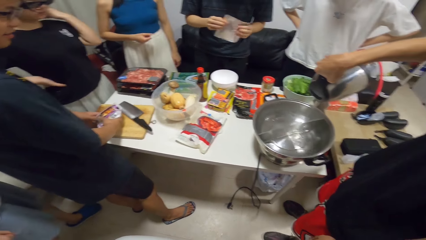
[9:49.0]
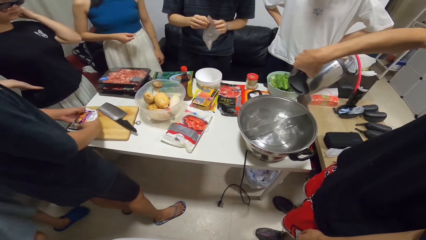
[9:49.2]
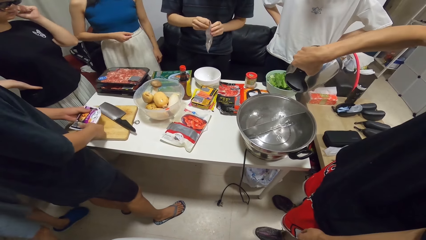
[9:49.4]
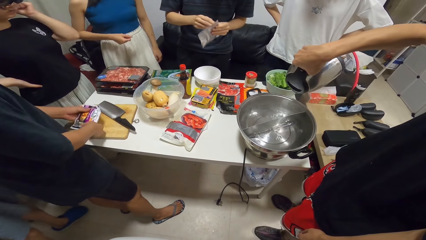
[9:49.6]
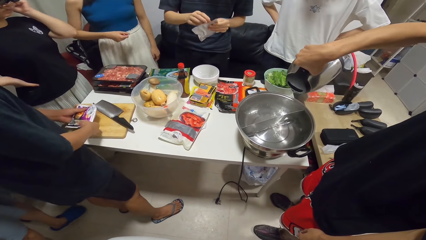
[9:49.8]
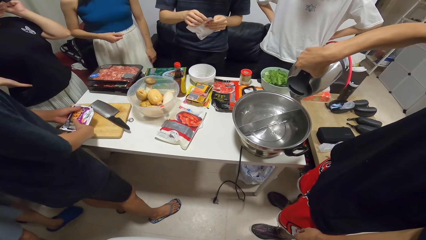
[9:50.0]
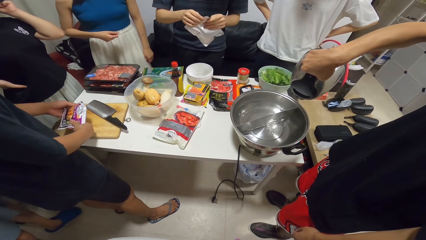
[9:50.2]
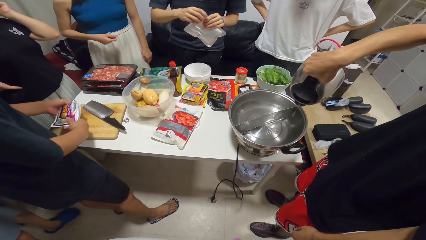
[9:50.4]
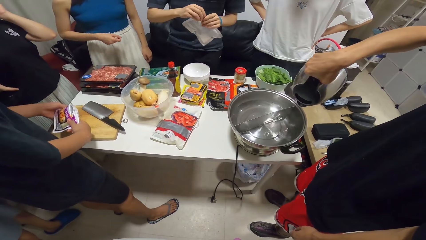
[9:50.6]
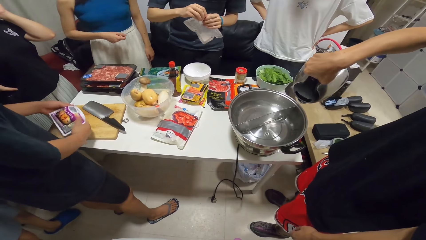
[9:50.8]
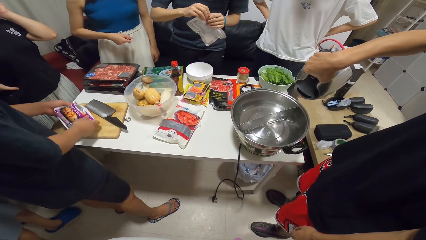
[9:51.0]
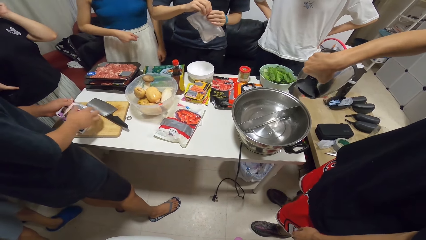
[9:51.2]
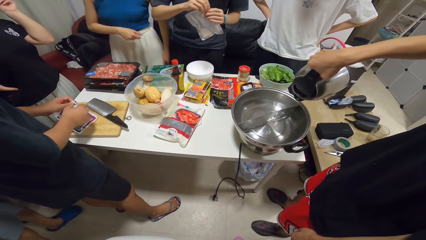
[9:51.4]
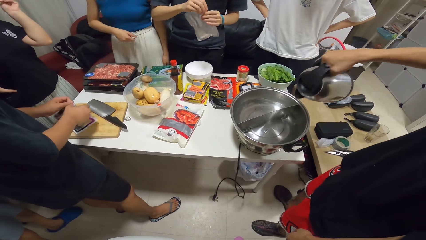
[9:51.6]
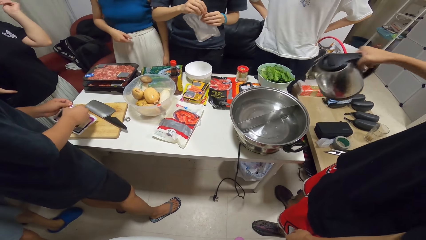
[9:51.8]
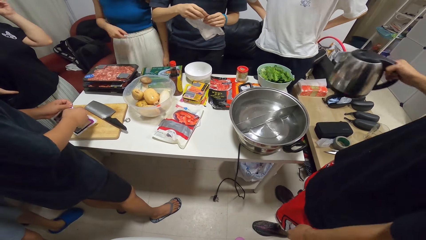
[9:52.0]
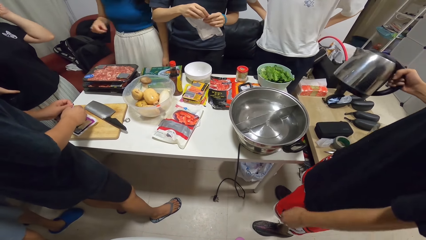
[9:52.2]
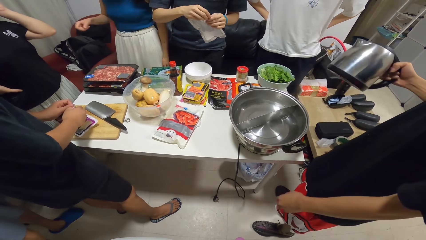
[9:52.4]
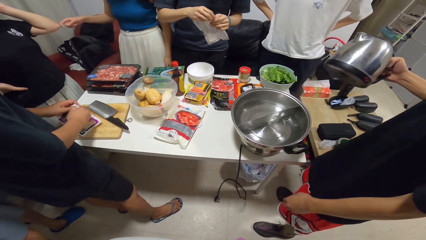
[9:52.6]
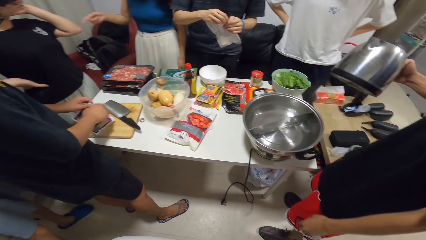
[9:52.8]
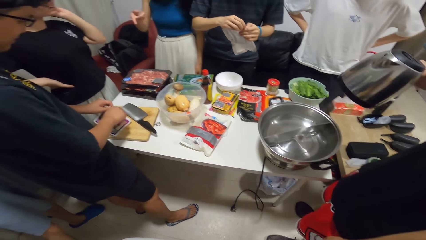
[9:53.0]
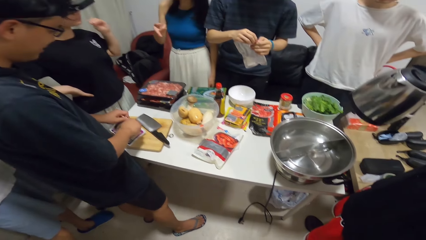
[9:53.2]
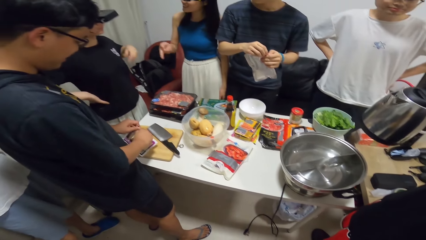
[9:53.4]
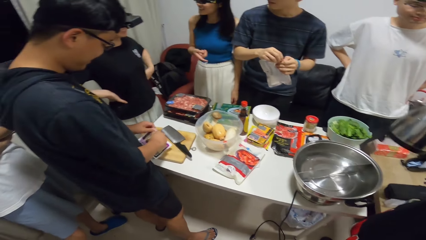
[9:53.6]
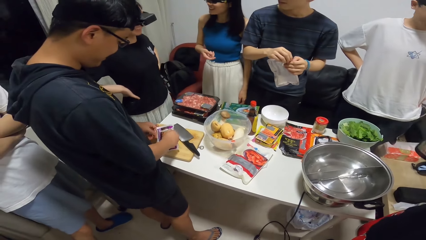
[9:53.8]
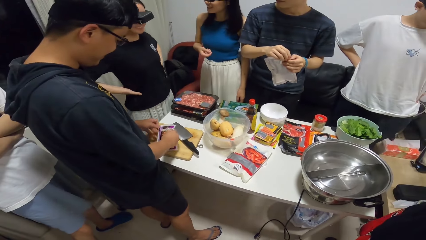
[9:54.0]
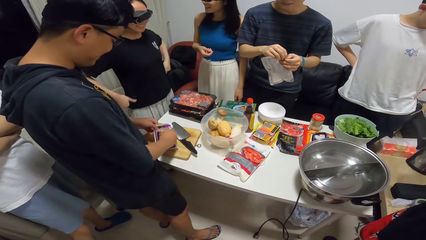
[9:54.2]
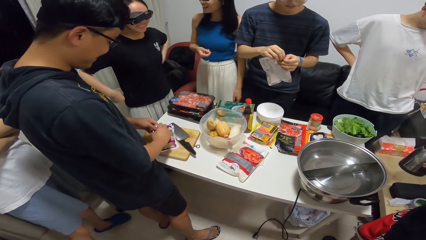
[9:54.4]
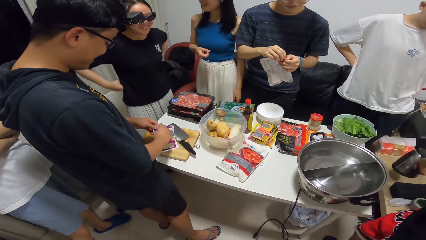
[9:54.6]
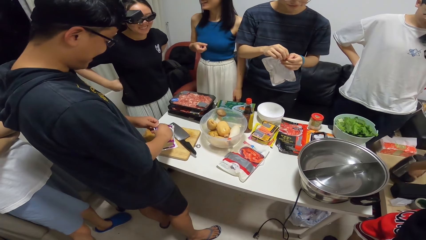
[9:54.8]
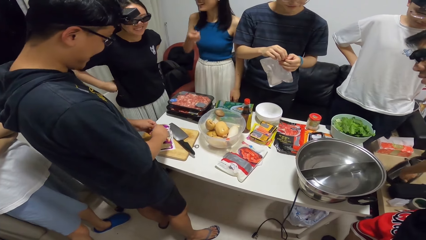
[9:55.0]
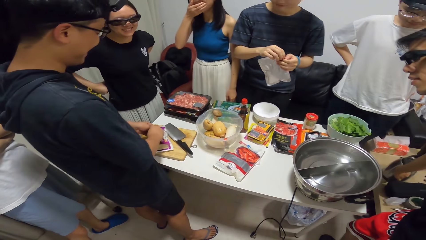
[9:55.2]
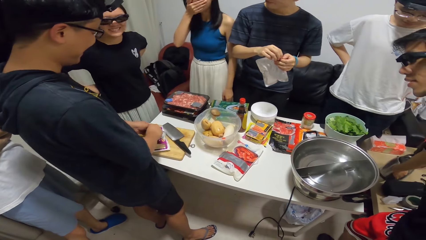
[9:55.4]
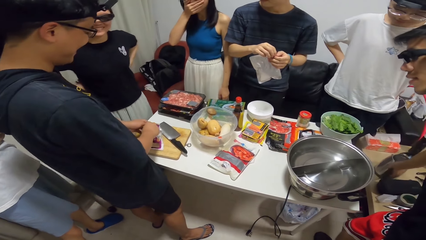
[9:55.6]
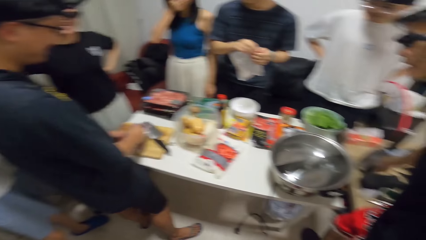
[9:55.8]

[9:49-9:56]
A man tears a polythene pack with his hands. A woman points at another woman. Another man puts an electric kettle on a table.

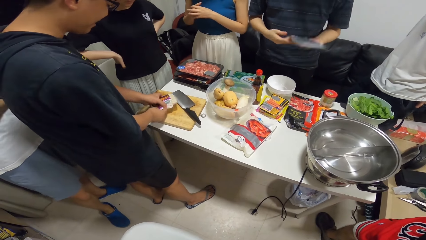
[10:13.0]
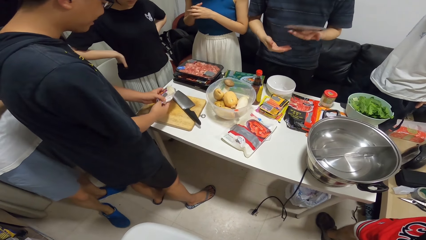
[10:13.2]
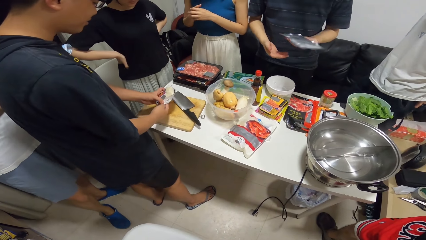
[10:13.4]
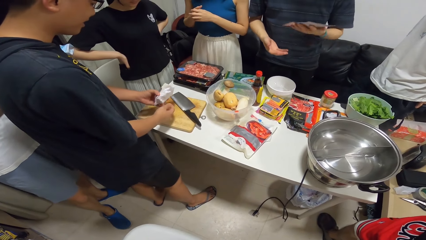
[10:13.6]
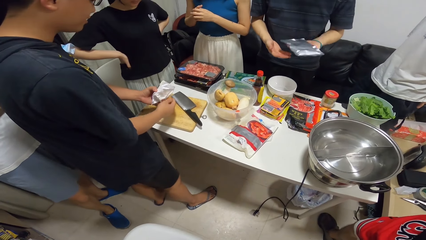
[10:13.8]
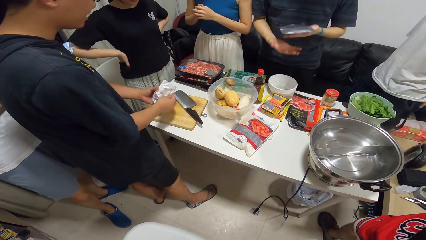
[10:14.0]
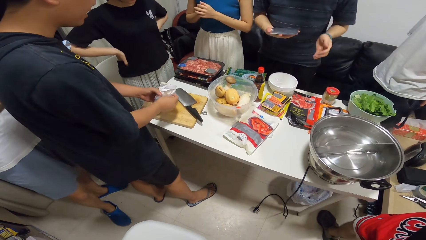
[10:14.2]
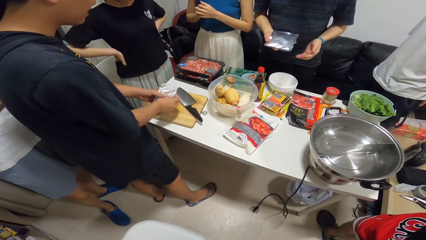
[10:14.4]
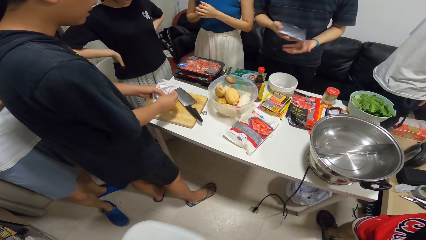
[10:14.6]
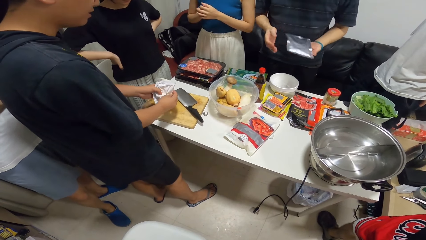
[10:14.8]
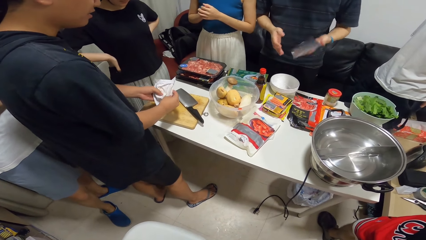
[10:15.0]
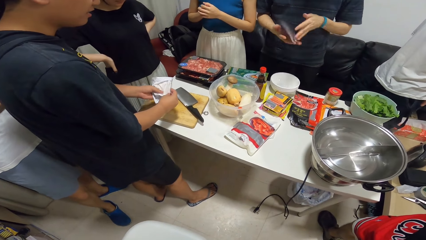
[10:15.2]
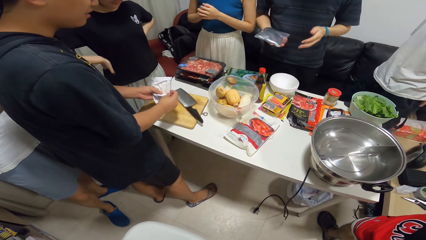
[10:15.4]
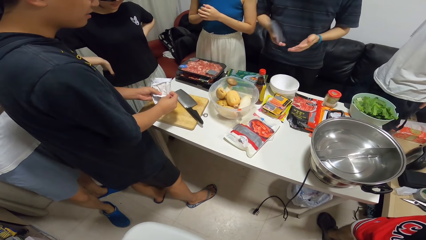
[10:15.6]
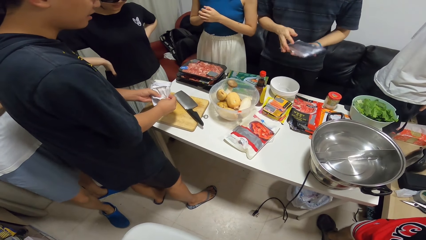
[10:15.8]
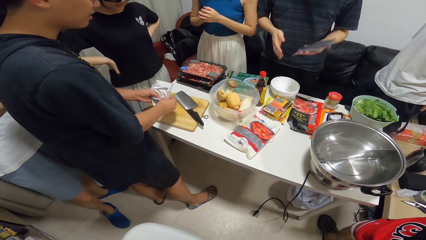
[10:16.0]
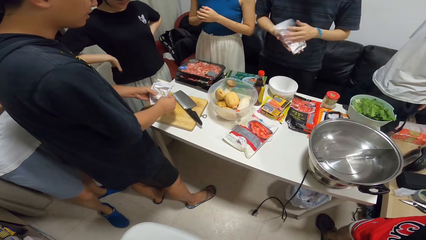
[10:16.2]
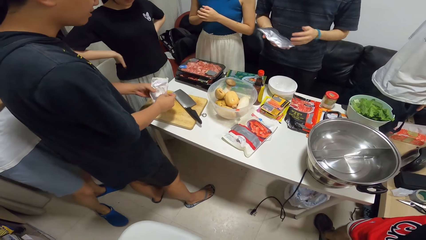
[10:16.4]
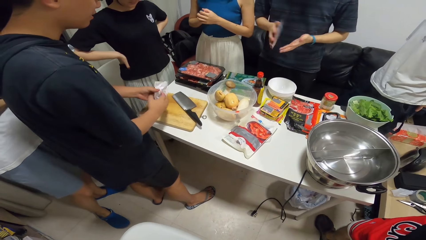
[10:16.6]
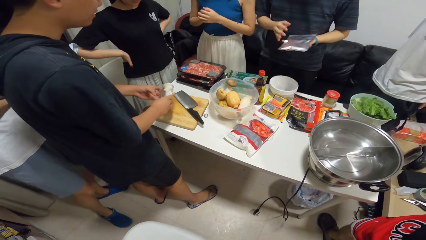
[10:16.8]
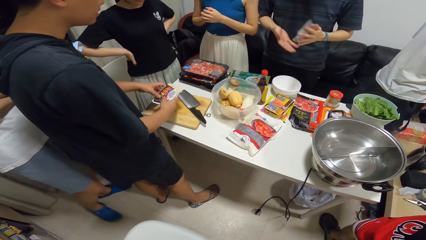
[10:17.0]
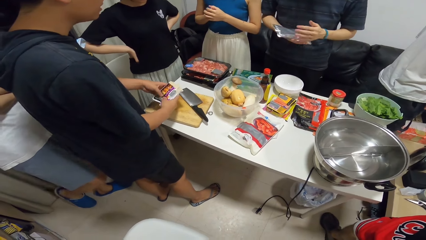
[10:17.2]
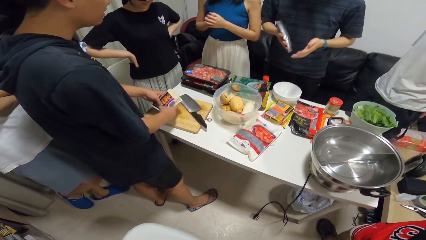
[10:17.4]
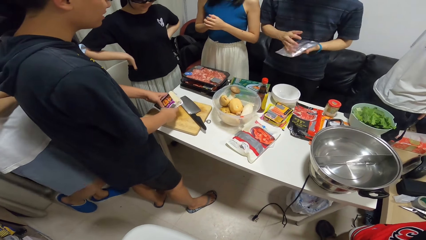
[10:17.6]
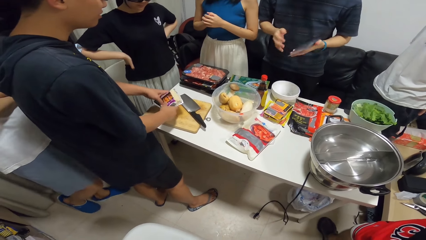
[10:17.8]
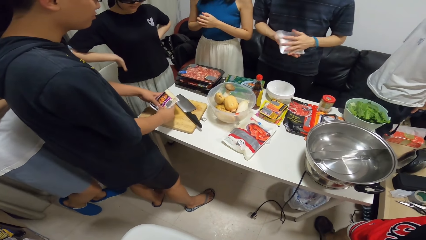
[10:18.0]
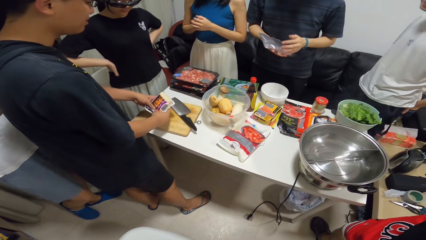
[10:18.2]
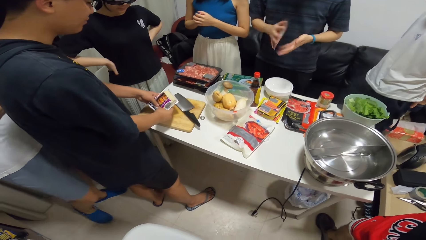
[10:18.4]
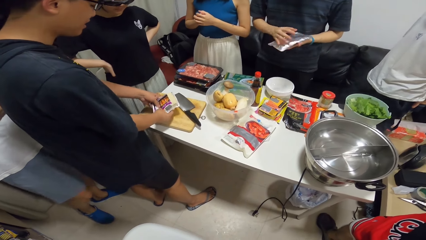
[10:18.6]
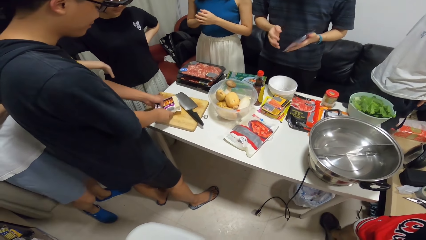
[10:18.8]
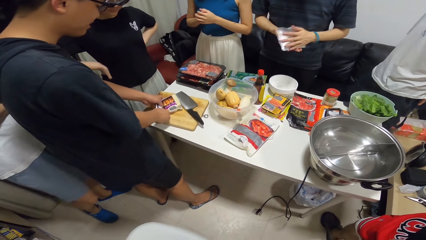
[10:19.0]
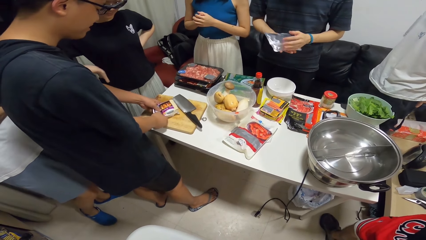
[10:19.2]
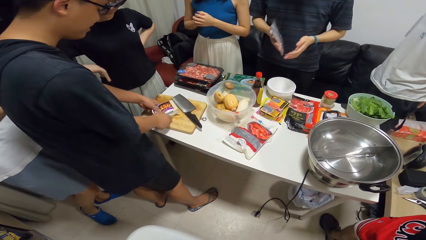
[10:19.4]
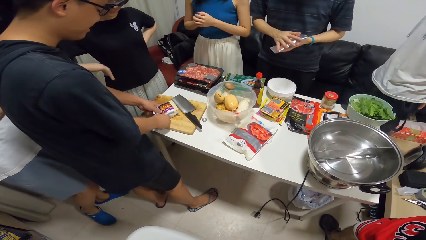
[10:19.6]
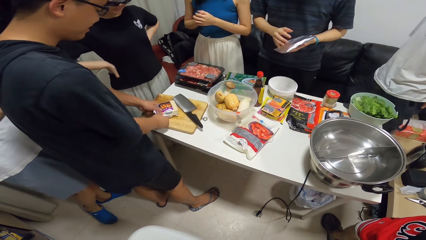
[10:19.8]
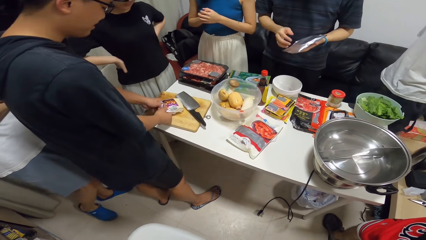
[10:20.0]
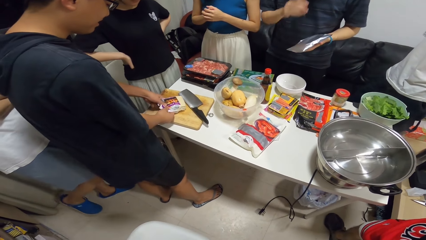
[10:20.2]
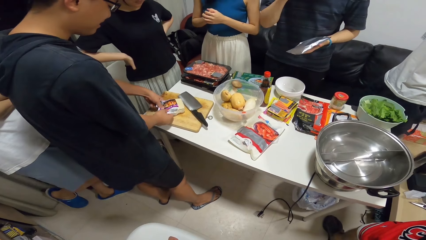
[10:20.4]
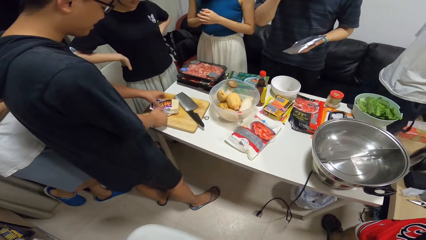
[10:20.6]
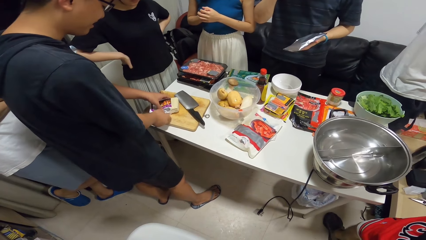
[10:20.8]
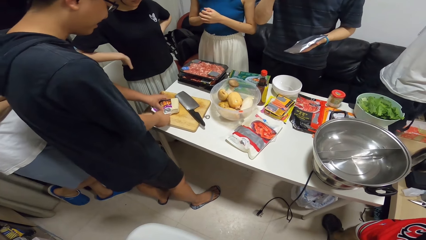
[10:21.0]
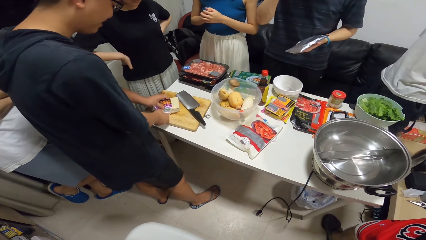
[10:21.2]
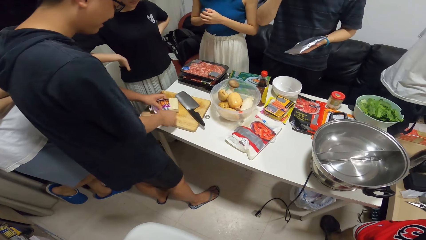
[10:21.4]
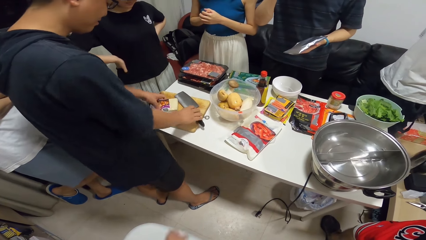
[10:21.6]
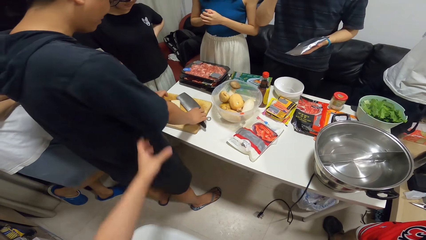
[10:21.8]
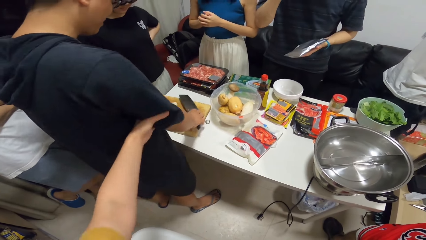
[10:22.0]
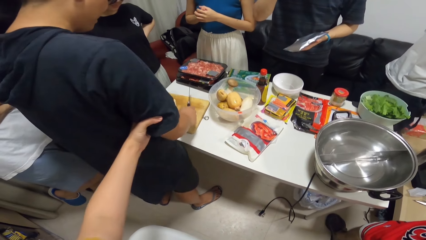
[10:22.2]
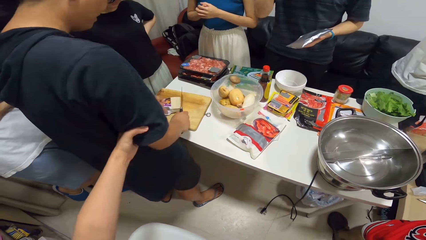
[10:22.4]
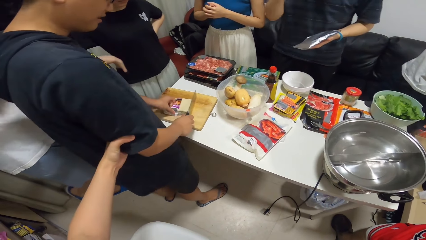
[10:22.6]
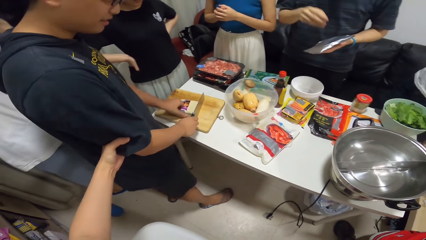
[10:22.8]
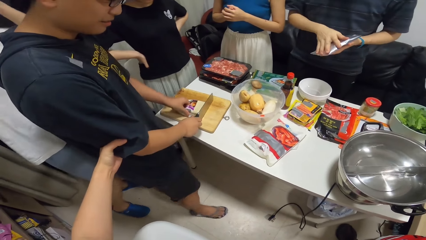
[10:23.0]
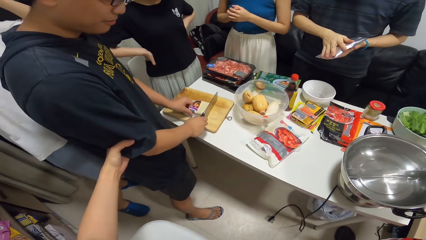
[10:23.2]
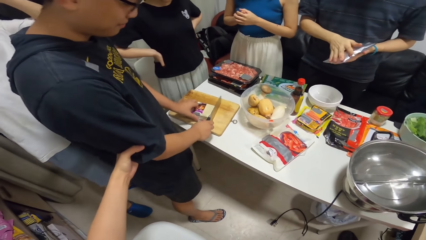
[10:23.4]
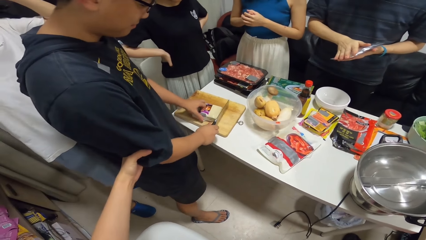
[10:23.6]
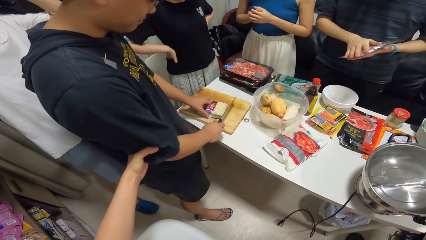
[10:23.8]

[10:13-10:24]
A man transfers a polythene pack between hands. The camera wearer grabs the right arm of another man. They pull the other man. The other man picks the chopping knife on the table from the chopping board with his right hand.
